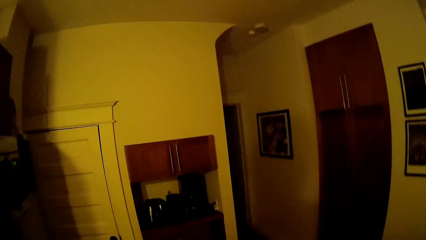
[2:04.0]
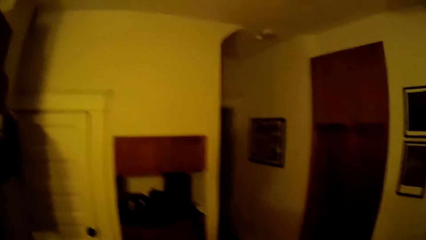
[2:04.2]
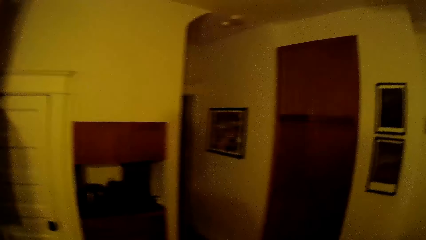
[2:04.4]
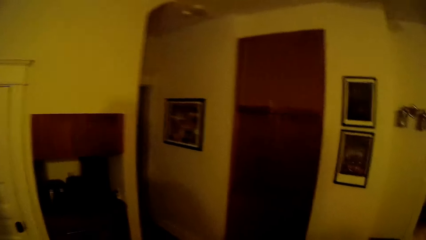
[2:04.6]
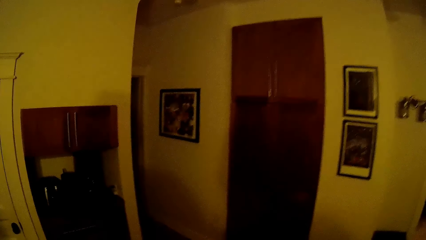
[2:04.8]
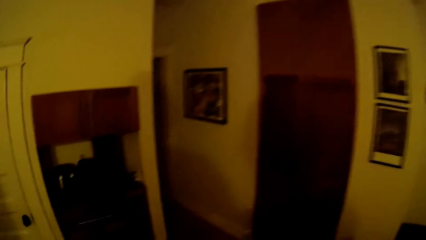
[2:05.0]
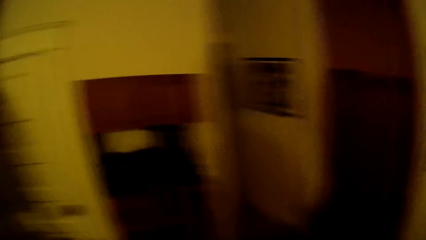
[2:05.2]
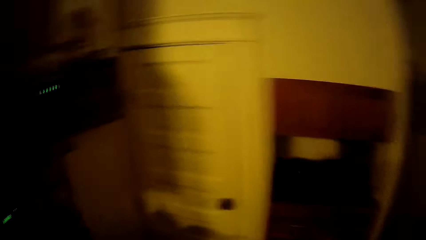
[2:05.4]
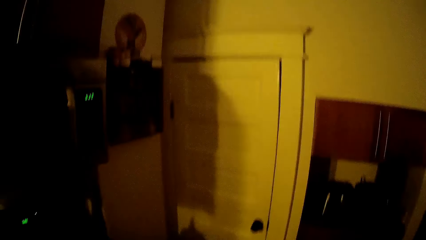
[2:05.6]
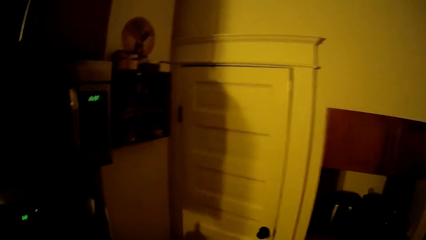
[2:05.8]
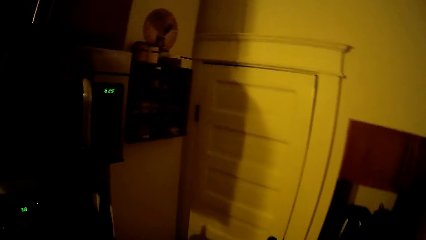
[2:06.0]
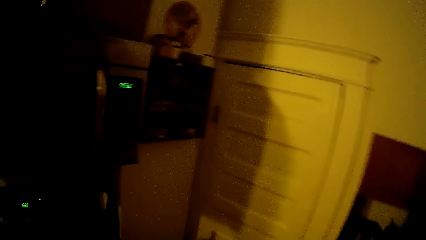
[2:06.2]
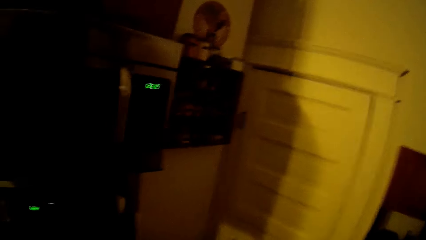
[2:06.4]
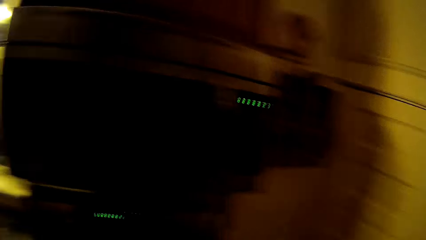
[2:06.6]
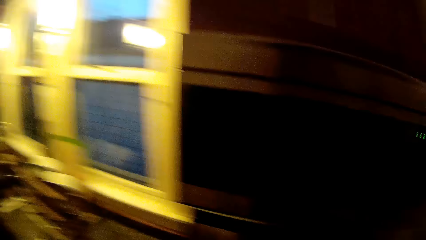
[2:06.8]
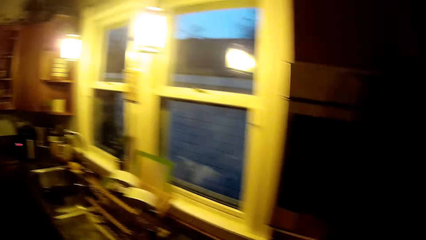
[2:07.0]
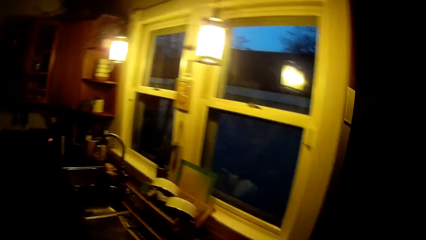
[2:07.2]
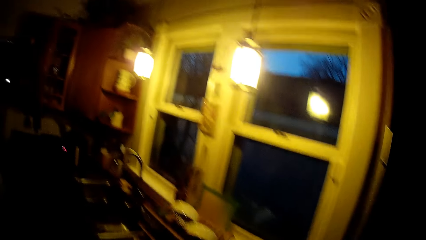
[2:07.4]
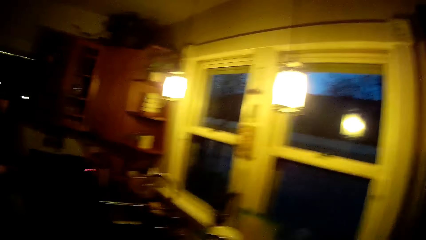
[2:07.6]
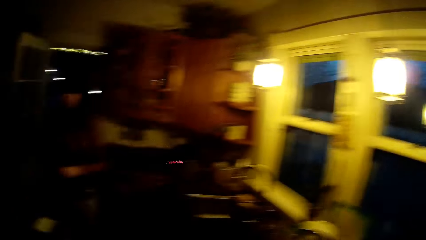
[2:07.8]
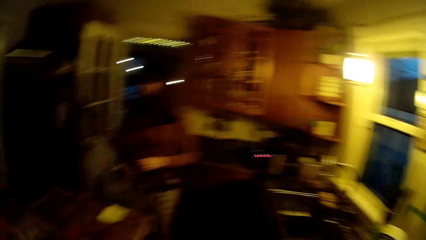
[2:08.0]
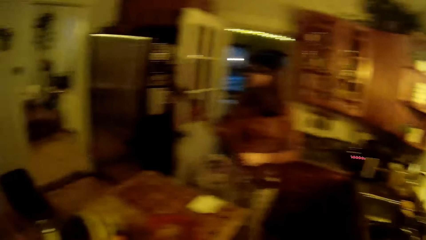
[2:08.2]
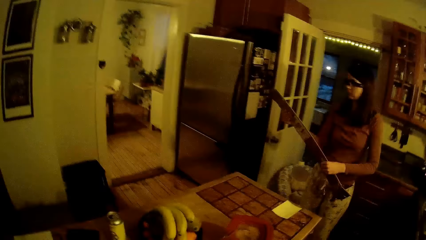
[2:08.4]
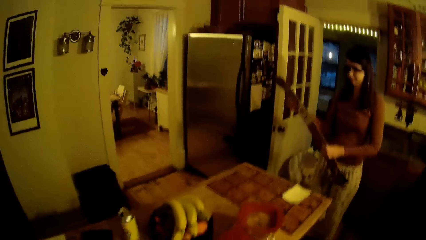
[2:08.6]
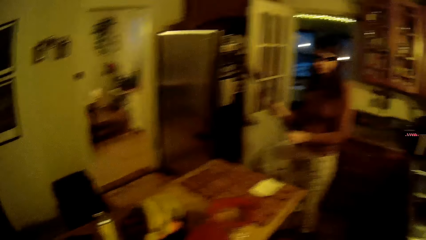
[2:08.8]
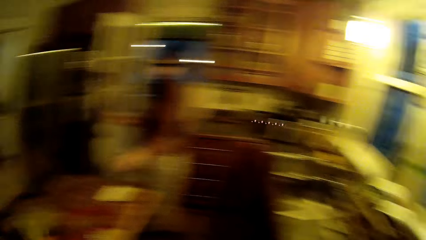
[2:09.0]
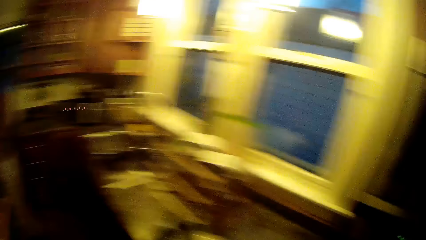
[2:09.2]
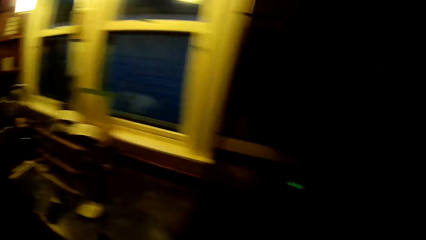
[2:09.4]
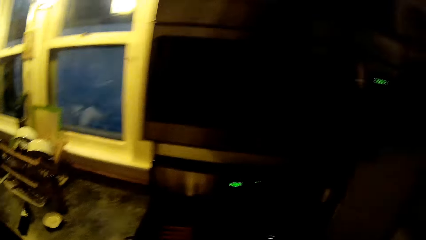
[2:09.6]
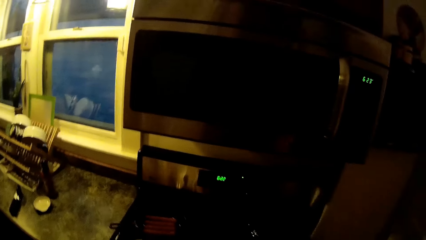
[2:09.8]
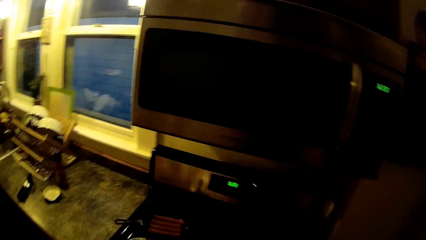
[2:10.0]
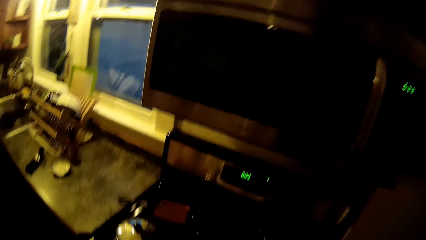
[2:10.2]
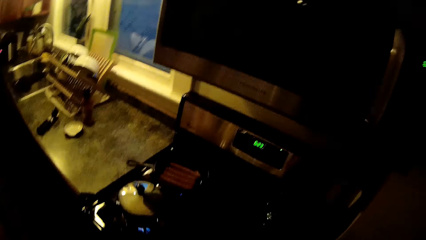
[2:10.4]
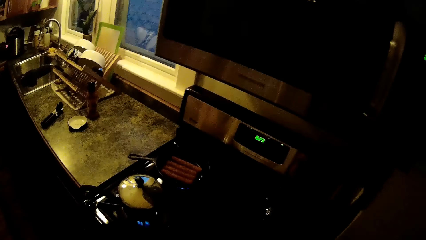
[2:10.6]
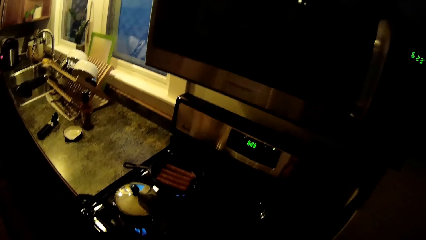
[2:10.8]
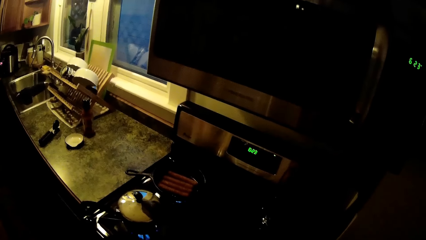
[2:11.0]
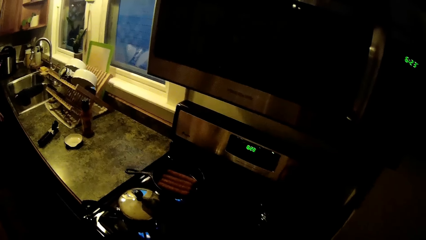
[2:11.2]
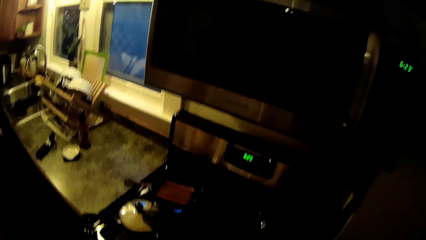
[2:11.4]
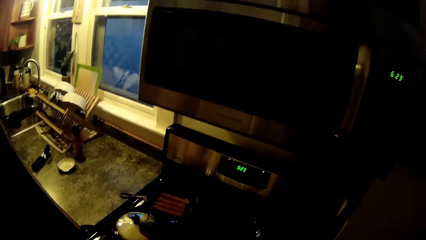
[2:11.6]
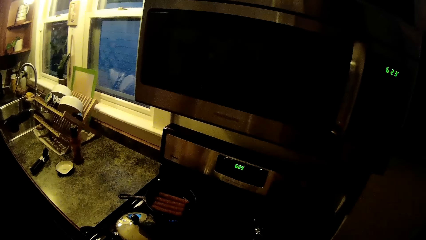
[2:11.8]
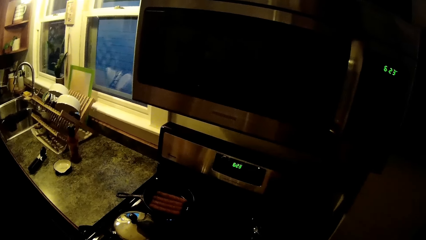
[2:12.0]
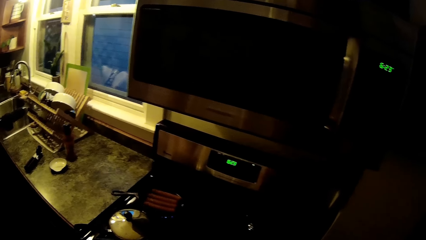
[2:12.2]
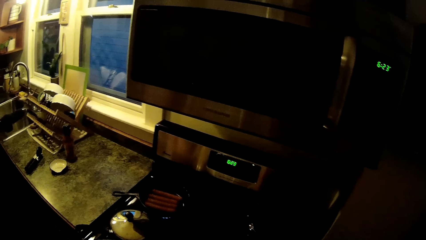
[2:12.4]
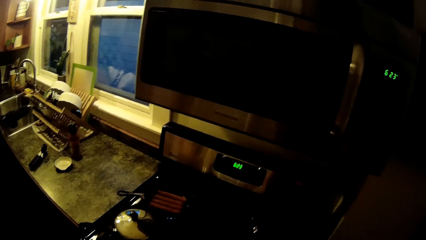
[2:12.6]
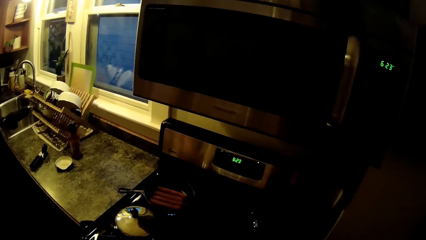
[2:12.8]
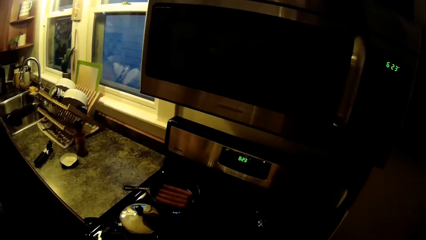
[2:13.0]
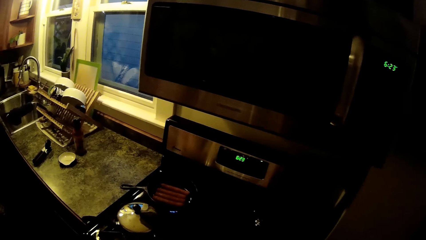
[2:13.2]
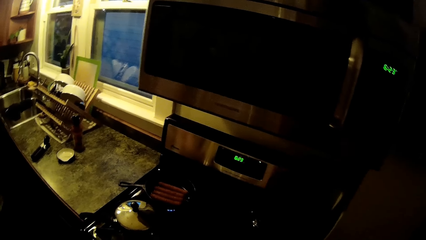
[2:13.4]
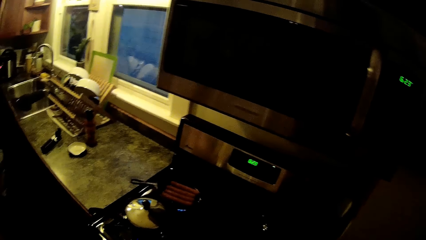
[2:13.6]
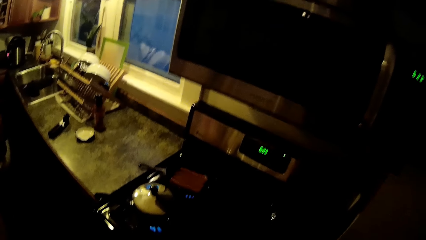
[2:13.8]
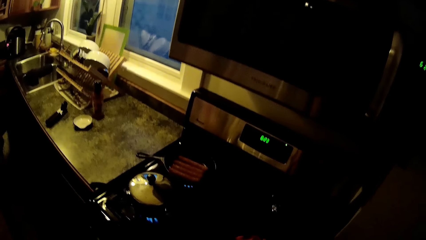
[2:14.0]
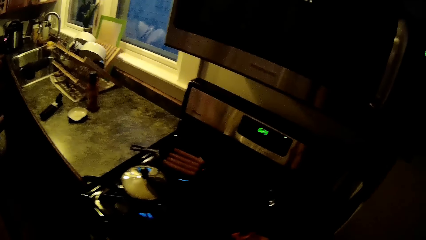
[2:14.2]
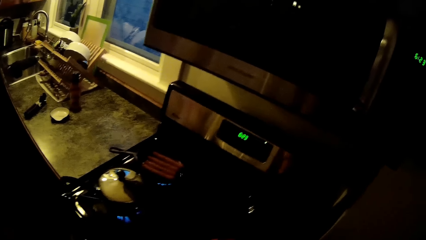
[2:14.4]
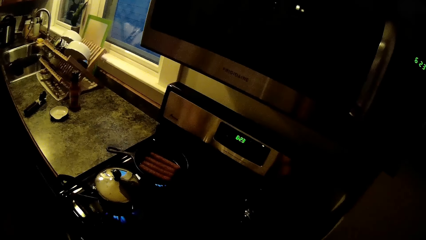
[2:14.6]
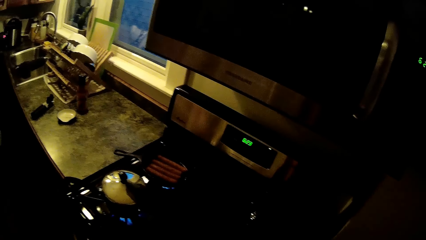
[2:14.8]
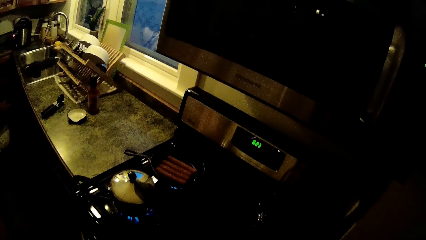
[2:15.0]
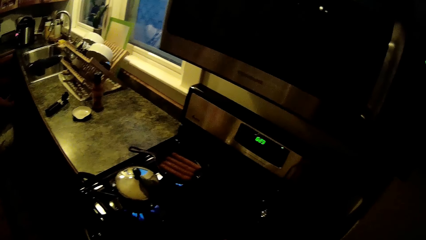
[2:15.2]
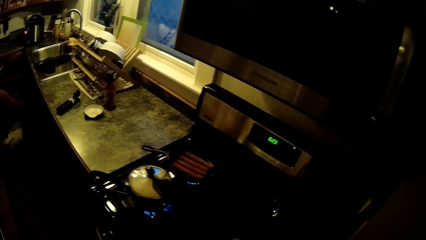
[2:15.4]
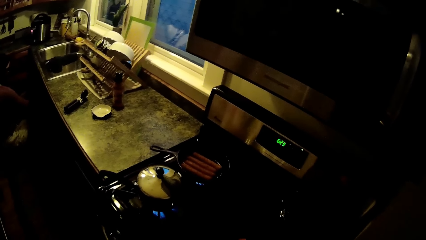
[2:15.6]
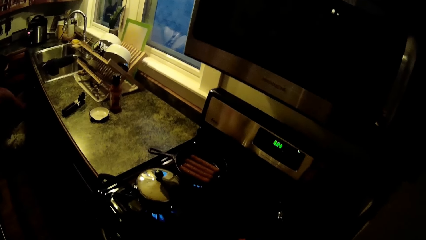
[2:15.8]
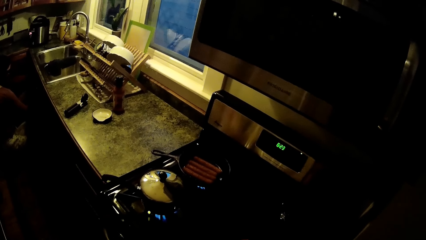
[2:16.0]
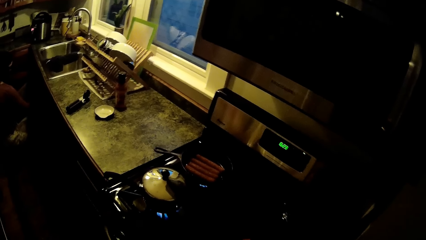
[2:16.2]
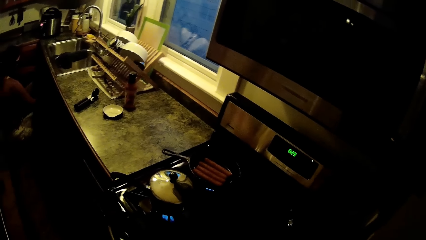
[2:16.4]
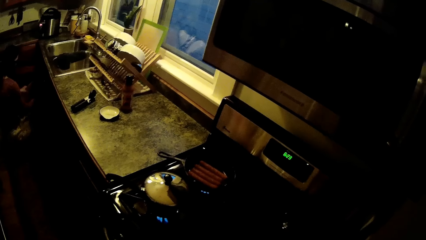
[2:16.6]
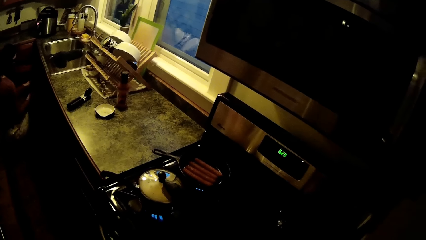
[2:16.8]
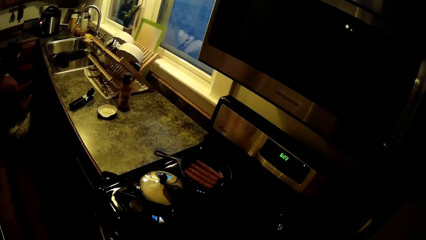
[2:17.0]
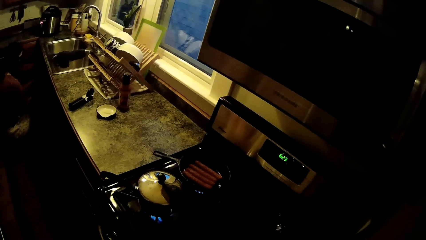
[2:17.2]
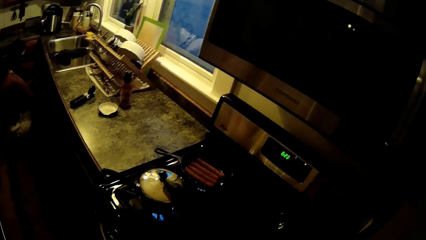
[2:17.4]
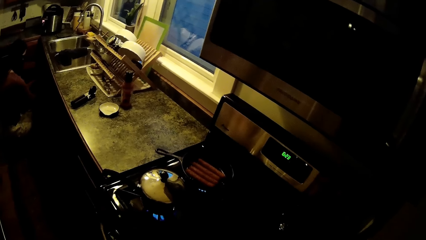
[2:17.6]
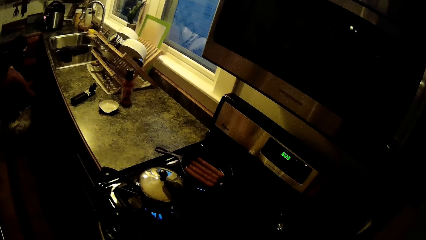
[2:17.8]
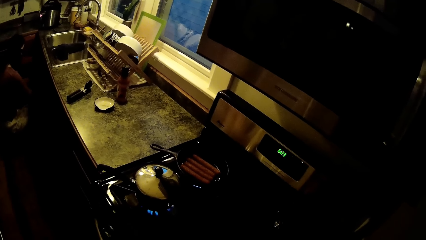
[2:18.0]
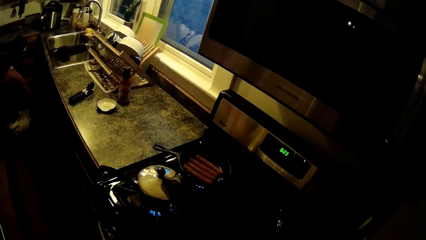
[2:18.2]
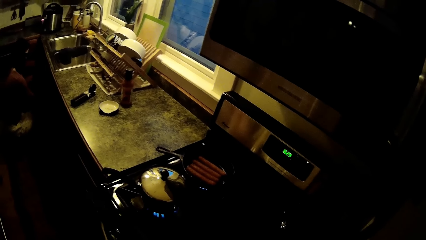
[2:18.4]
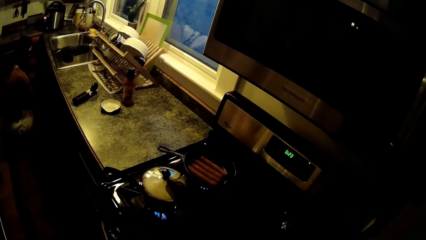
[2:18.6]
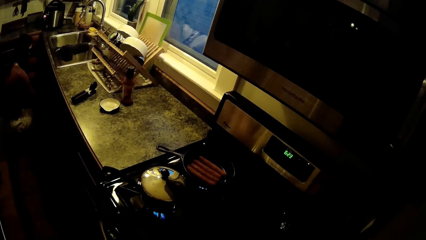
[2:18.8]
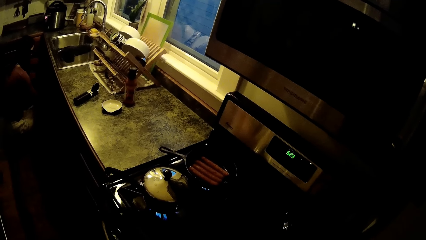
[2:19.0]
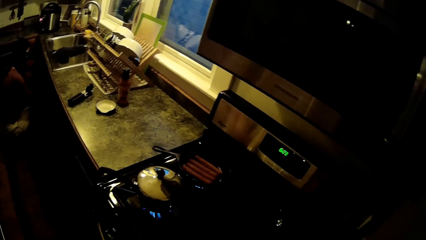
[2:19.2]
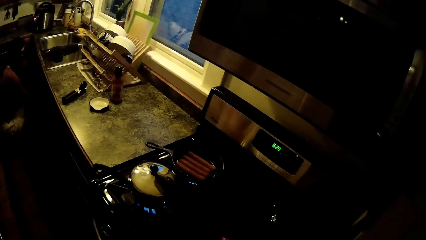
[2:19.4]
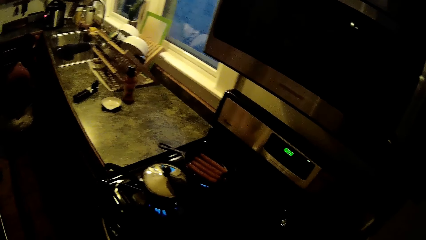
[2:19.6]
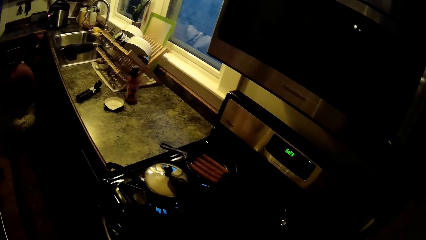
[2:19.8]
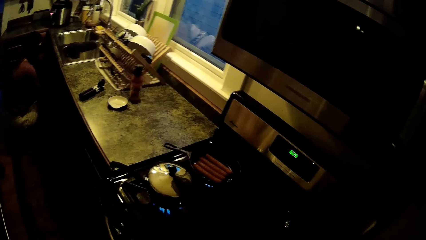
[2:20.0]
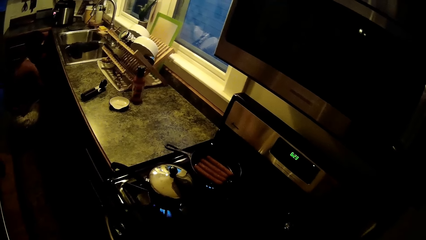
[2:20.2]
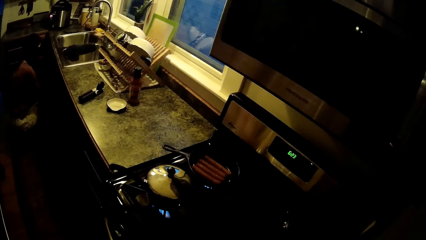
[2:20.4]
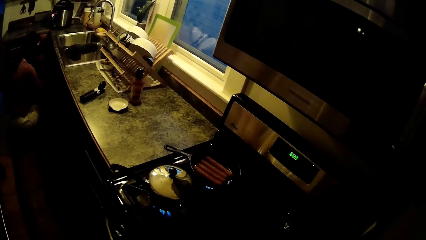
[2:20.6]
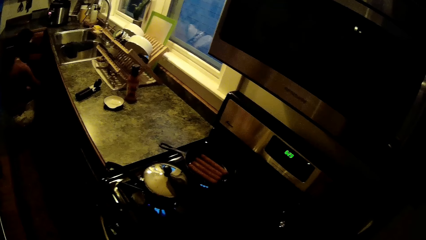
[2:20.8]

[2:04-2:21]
The camera wearer looks around.
